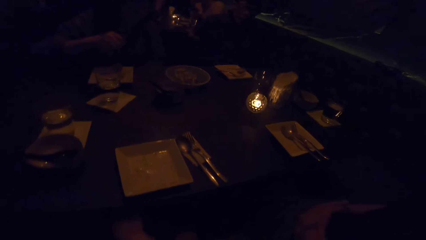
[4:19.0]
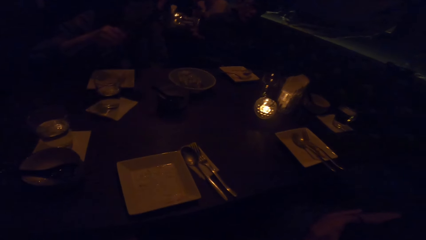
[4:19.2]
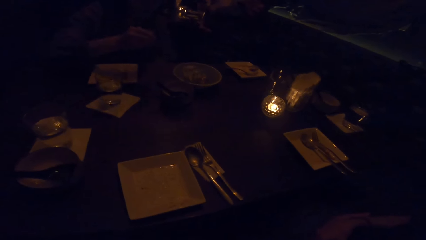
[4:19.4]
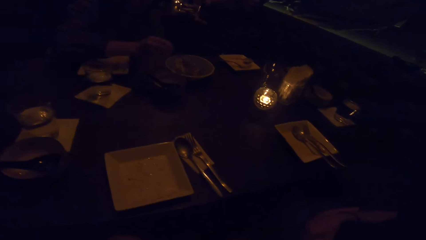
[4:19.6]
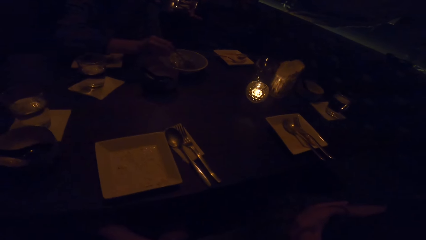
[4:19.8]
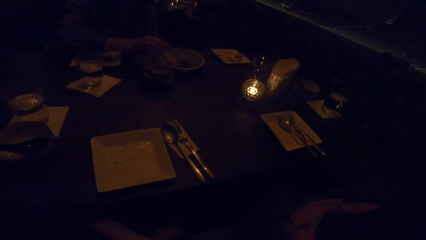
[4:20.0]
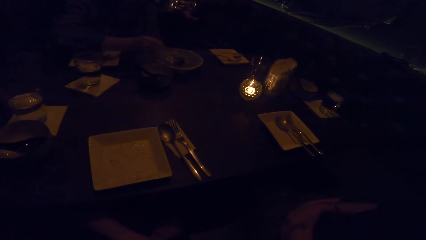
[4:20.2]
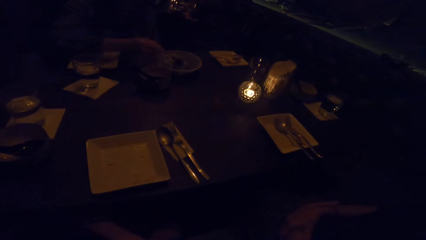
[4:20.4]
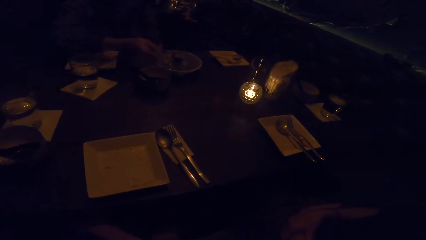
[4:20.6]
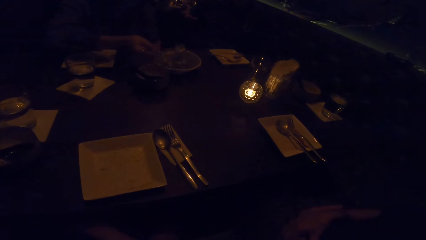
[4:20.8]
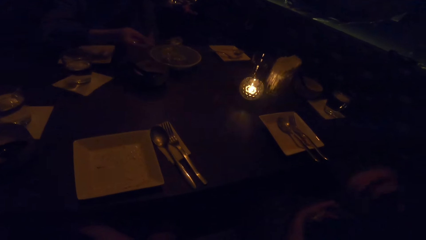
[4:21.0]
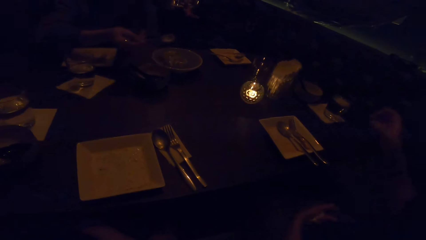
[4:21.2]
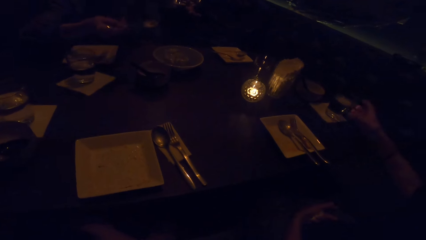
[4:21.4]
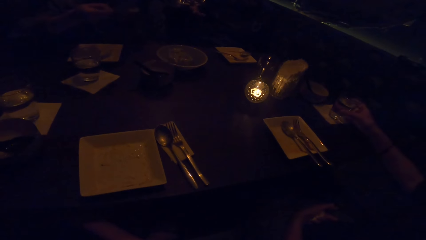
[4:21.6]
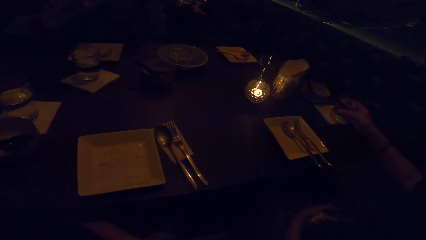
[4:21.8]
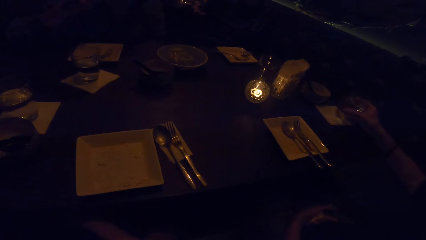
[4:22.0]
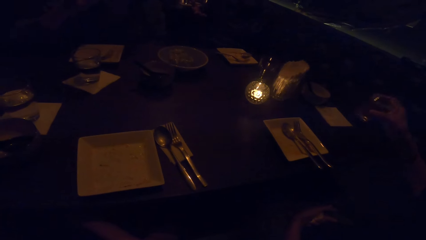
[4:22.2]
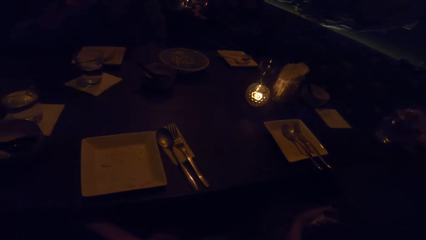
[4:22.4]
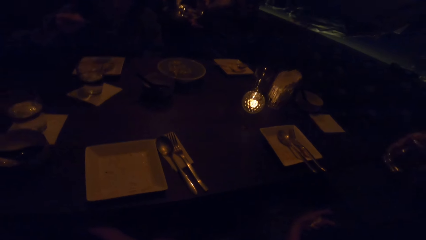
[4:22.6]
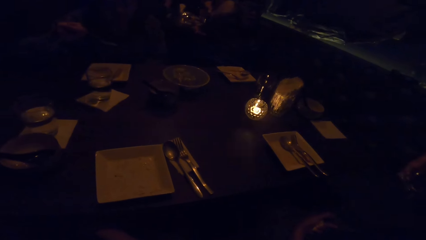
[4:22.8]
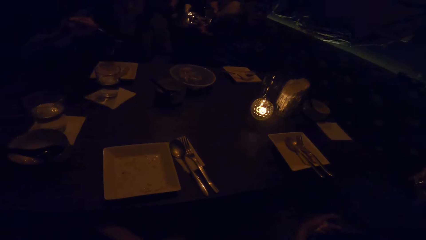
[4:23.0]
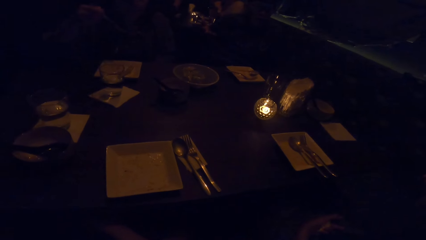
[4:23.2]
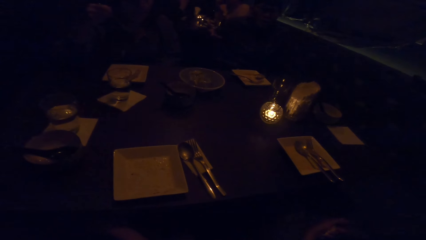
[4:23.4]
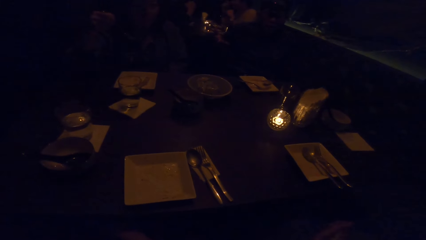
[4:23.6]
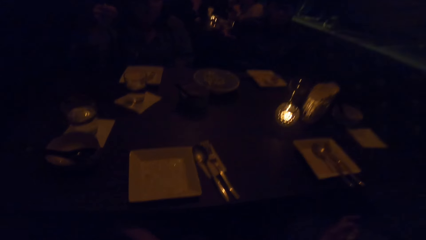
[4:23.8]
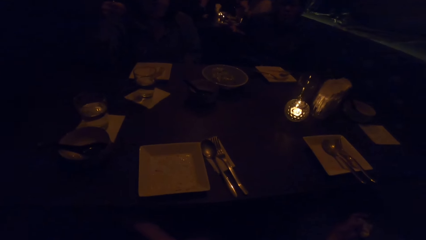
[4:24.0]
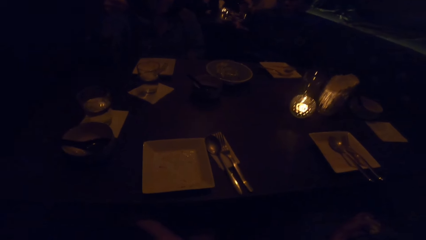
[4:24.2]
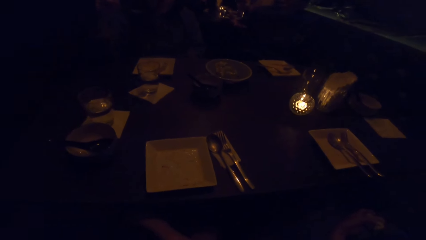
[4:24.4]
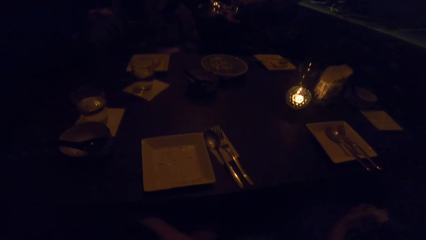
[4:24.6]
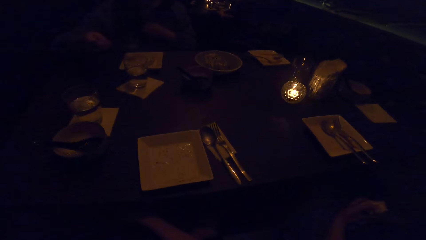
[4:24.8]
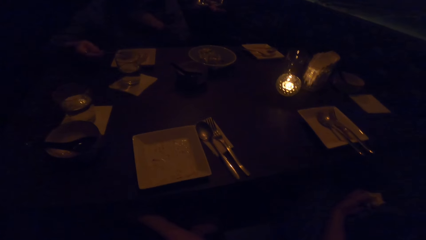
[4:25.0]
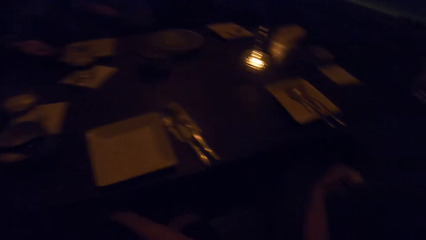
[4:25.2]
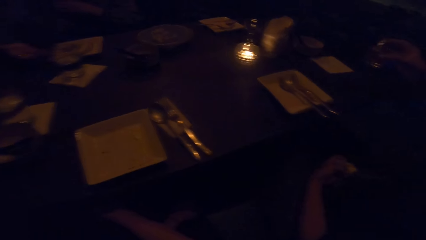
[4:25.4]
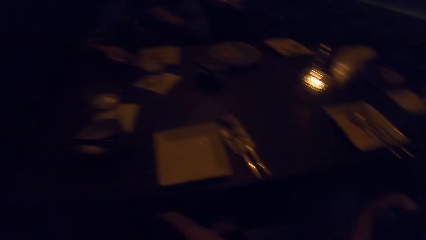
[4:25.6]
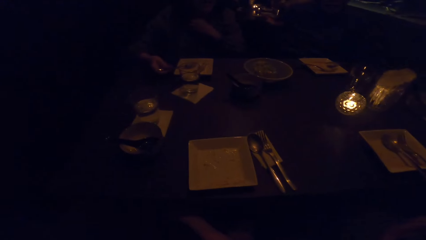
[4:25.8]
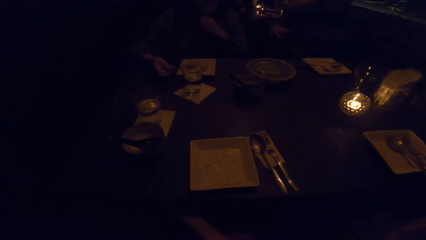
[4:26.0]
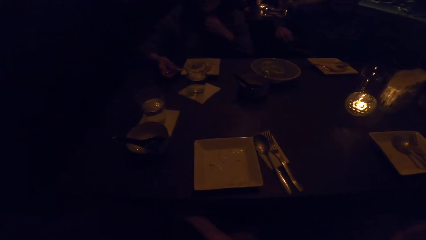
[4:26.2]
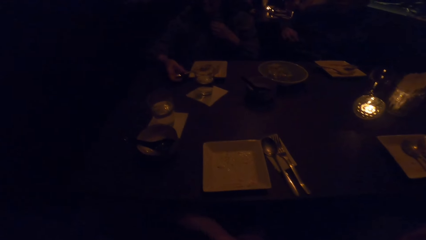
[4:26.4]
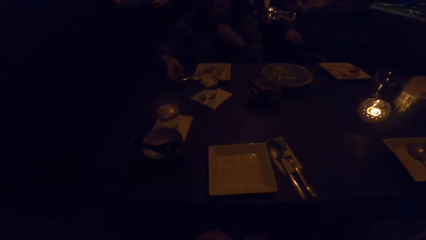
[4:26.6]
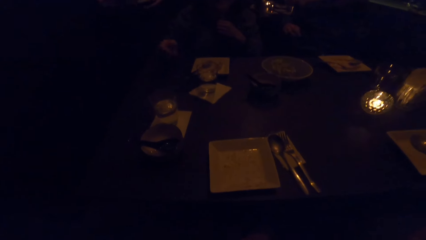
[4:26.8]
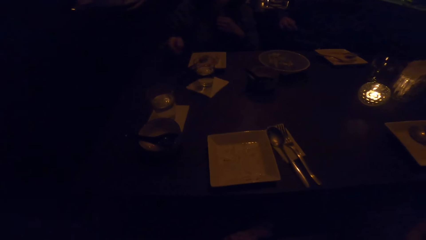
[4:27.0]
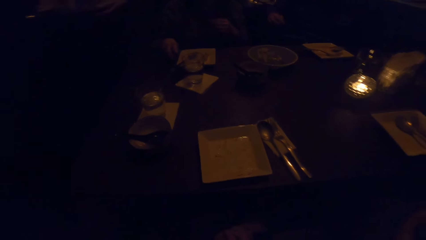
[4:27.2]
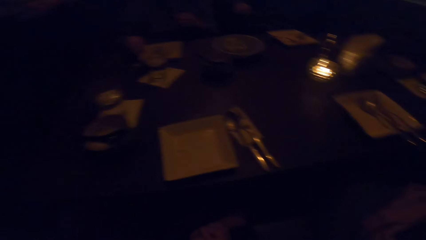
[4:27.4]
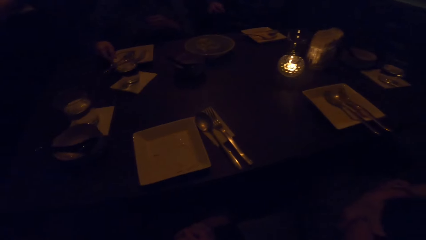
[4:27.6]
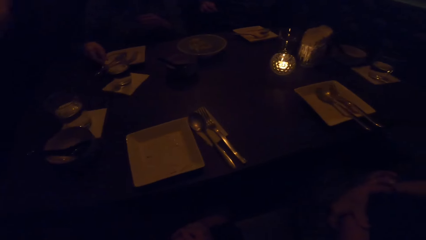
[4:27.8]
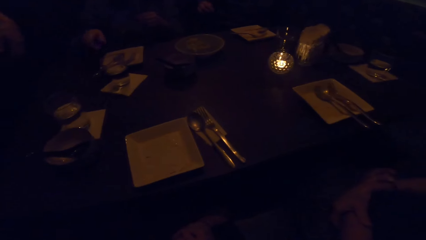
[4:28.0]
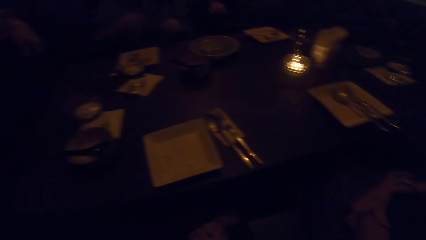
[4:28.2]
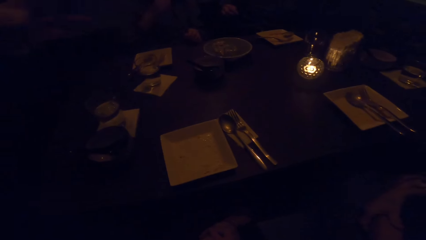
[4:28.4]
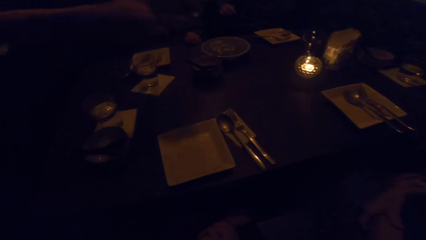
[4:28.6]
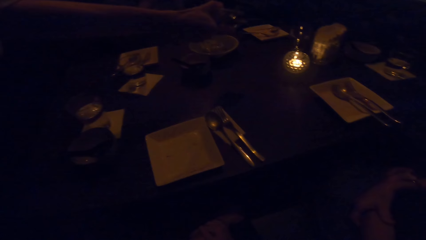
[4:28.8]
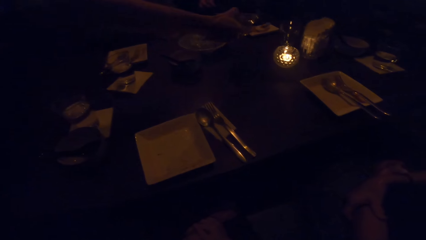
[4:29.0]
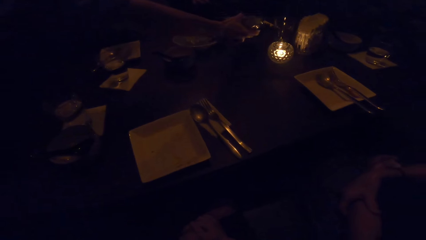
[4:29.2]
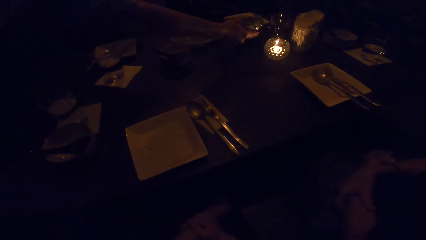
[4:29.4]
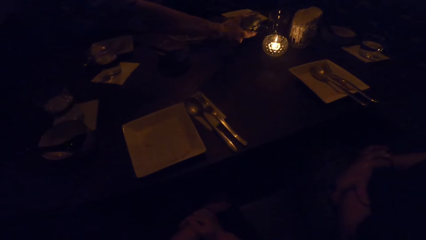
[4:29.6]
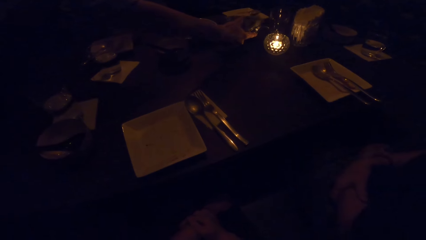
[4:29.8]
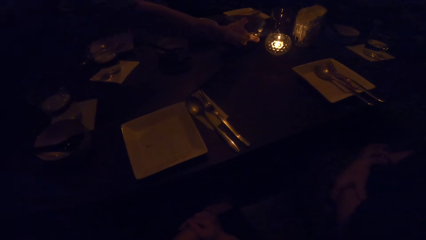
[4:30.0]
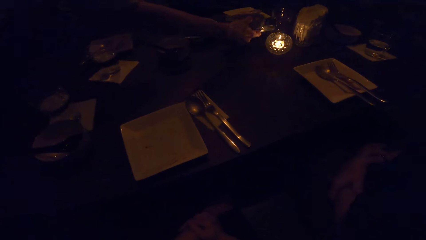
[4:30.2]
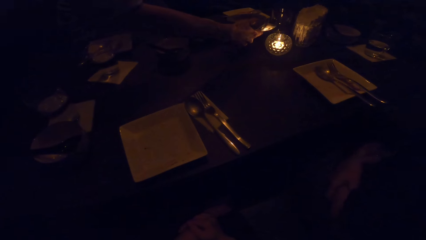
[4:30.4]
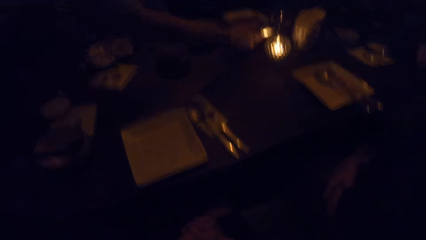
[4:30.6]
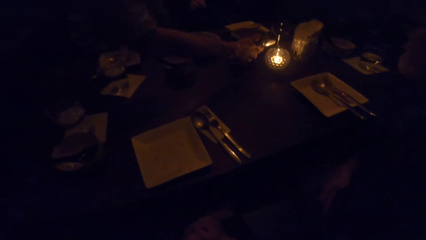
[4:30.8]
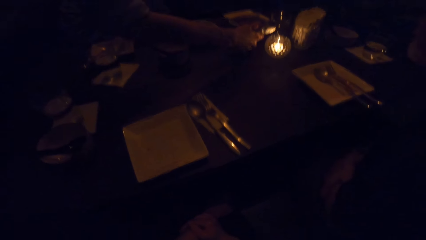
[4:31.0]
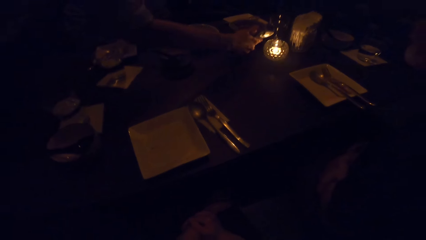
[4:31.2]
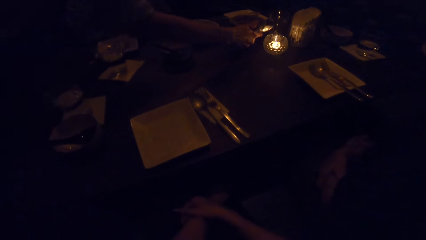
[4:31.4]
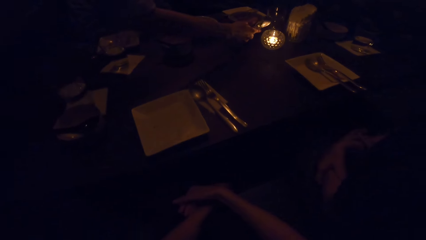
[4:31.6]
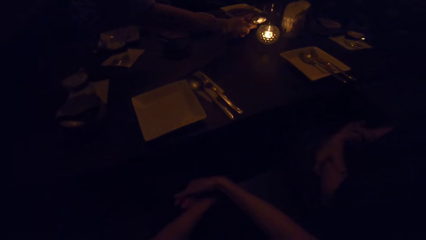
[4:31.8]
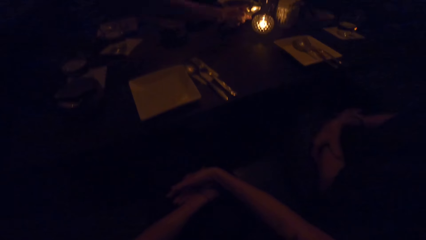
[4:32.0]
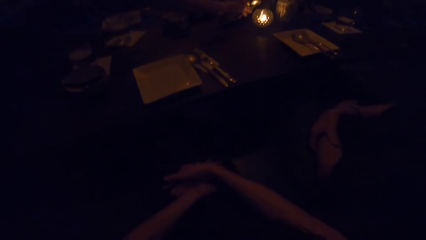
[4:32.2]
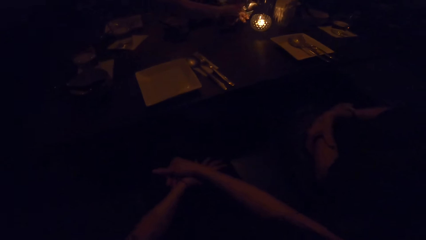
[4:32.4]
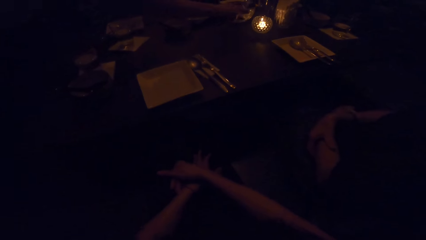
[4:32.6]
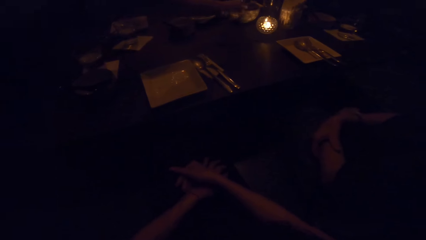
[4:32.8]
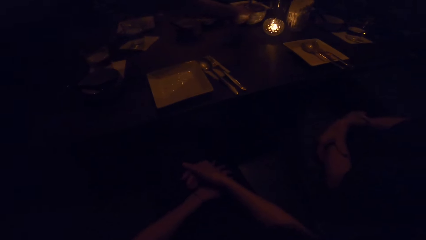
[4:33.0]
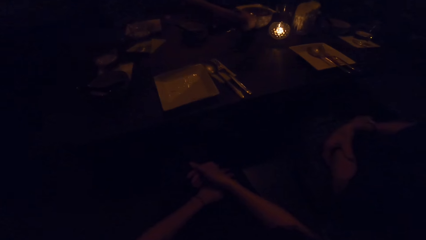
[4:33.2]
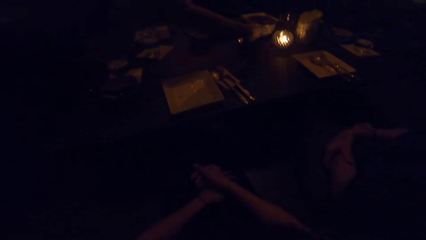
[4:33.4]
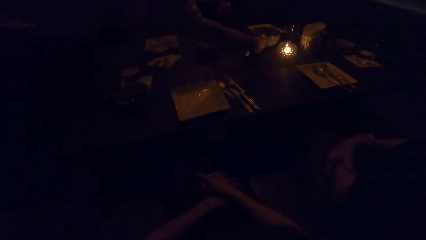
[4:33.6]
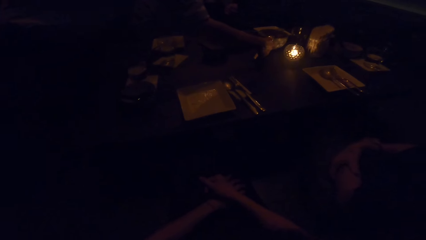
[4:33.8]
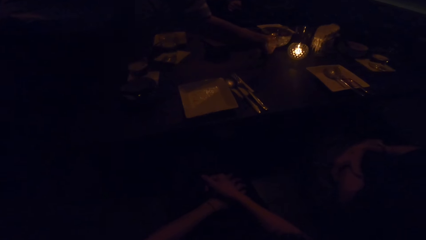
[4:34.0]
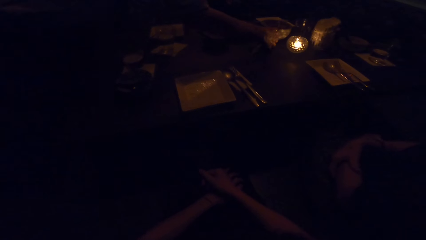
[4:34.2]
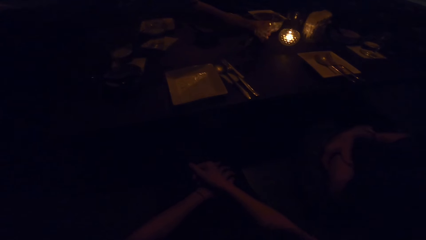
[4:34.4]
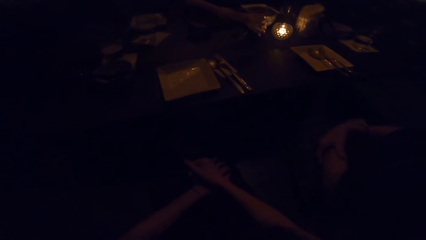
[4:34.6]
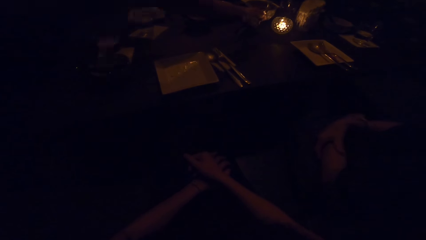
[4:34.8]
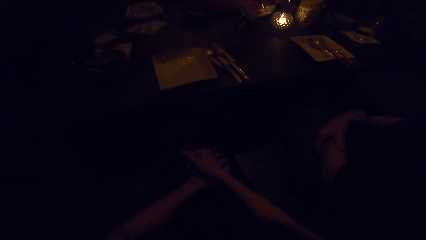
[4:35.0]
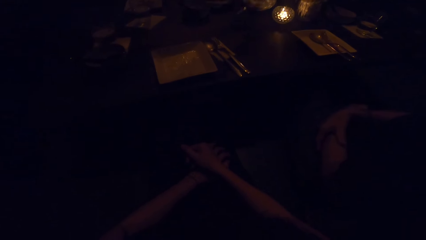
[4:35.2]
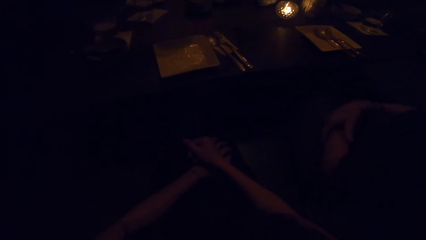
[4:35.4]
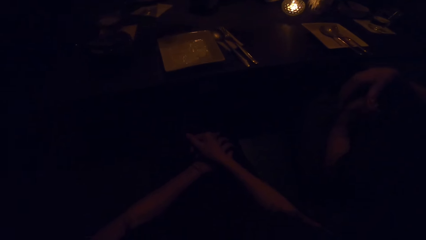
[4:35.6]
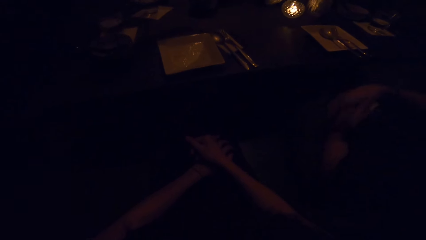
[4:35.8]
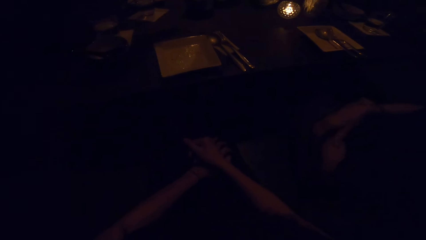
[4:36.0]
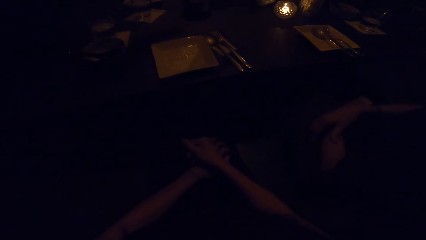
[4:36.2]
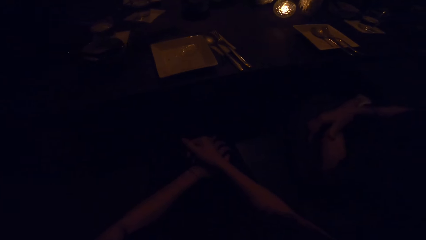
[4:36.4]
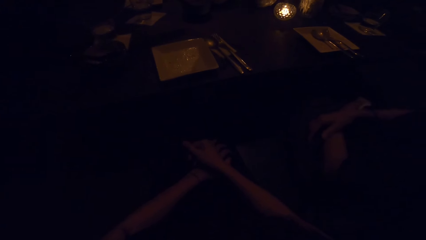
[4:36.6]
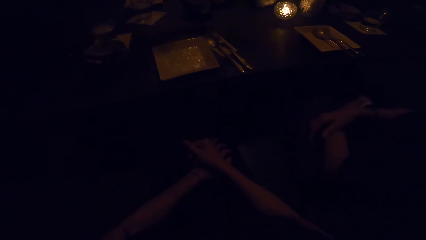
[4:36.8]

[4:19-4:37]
The woman takes the cutlery from the plate. The woman takes dessert from the bowl with the cutlery in her left hand. The woman eats the dessert. Another woman takes a glass of water from the table. The first woman drops the cutlery on the plate. A man drops a bowl on the table. A person serves a dish on the table. The man drops cutlery on the table.
